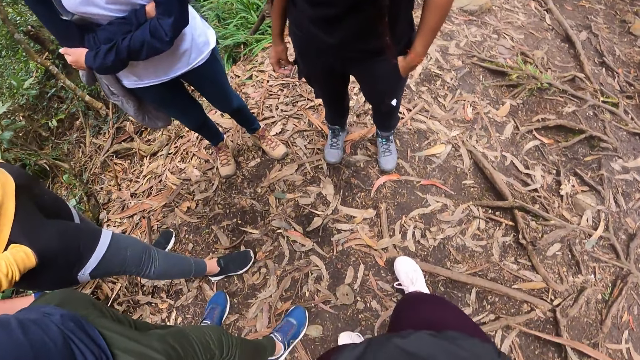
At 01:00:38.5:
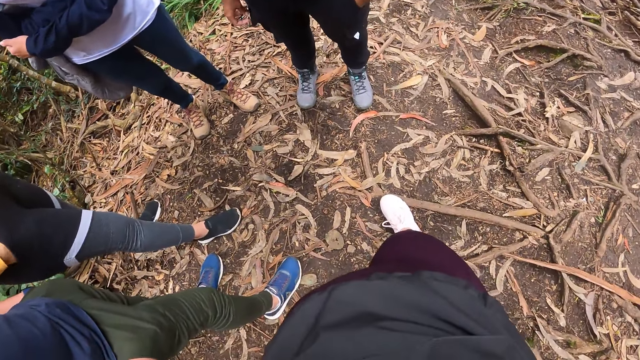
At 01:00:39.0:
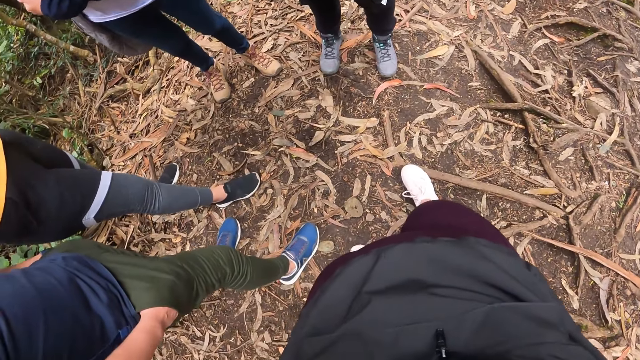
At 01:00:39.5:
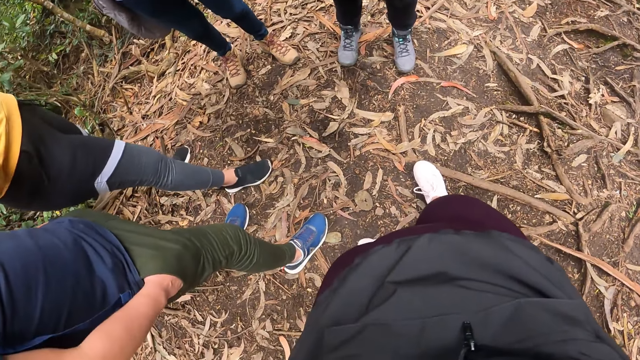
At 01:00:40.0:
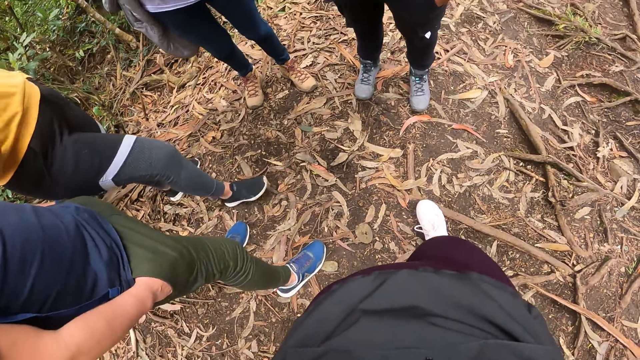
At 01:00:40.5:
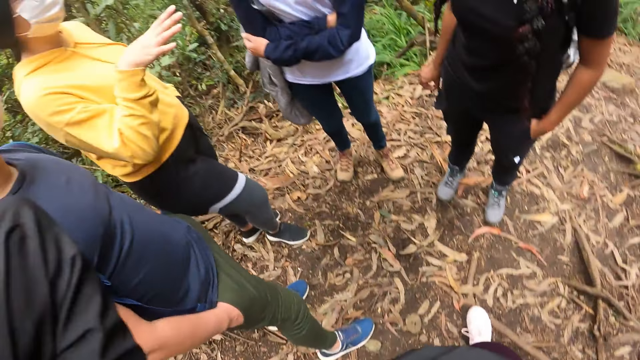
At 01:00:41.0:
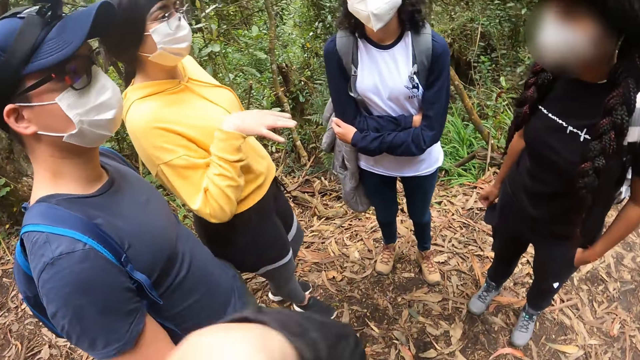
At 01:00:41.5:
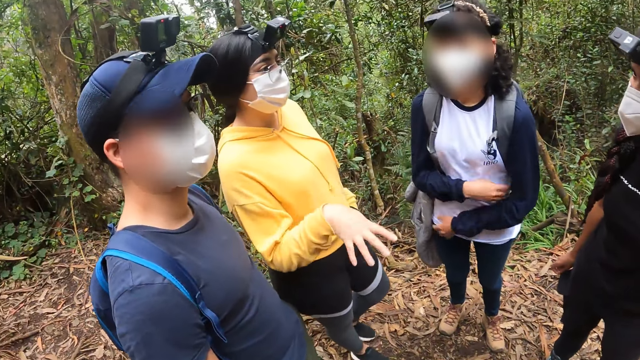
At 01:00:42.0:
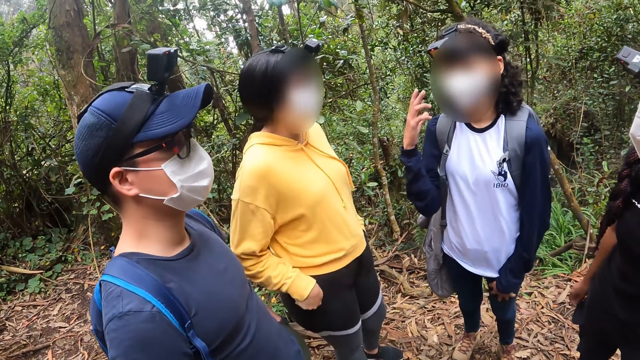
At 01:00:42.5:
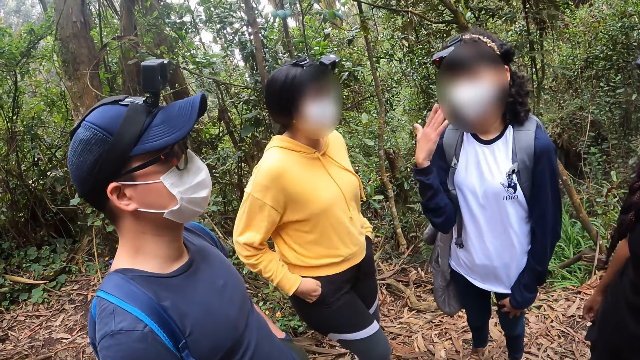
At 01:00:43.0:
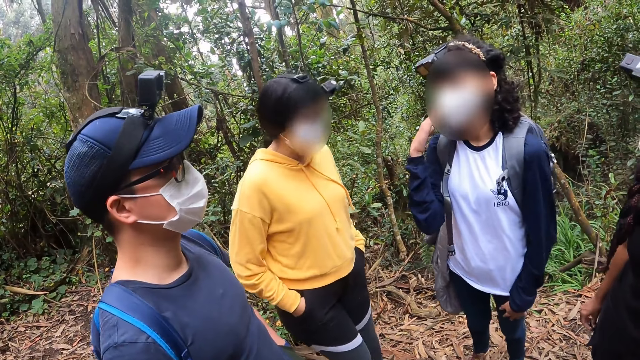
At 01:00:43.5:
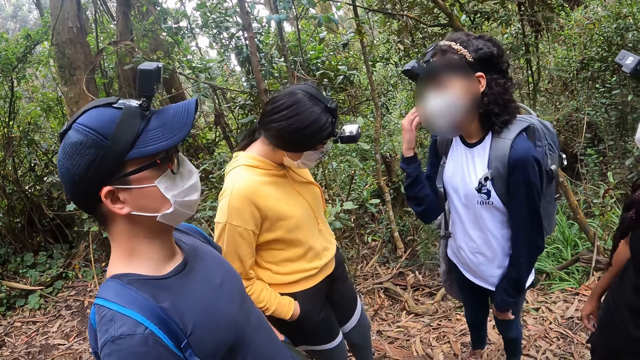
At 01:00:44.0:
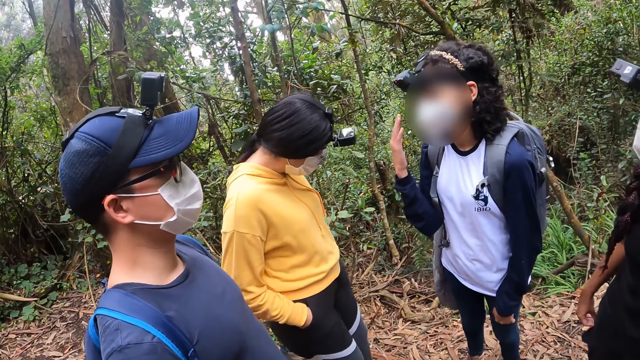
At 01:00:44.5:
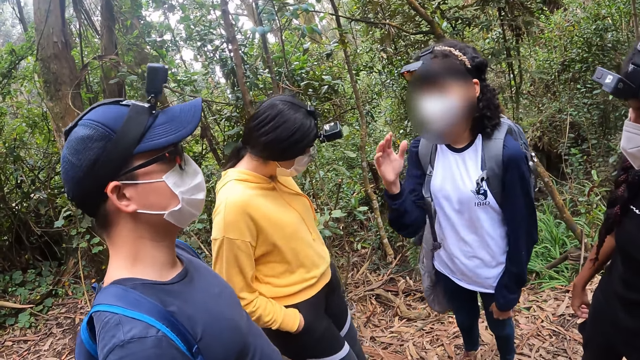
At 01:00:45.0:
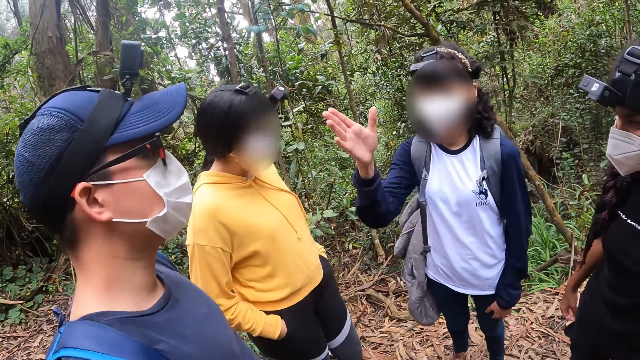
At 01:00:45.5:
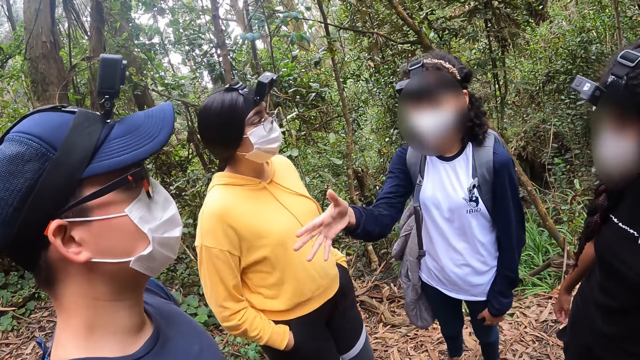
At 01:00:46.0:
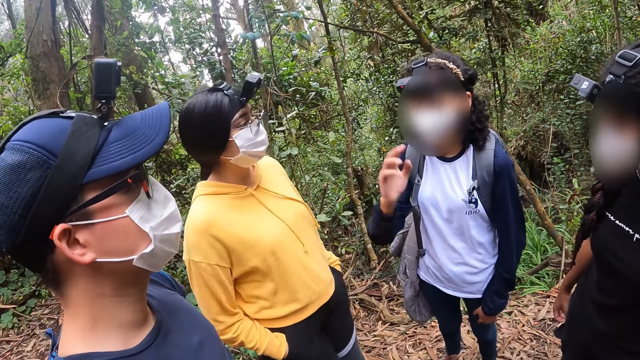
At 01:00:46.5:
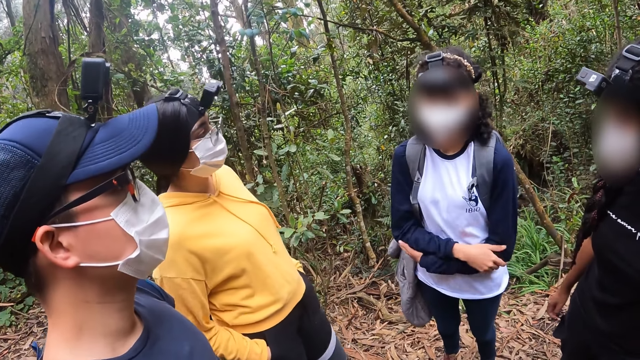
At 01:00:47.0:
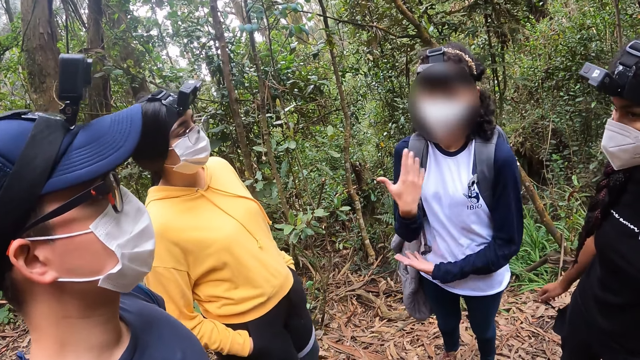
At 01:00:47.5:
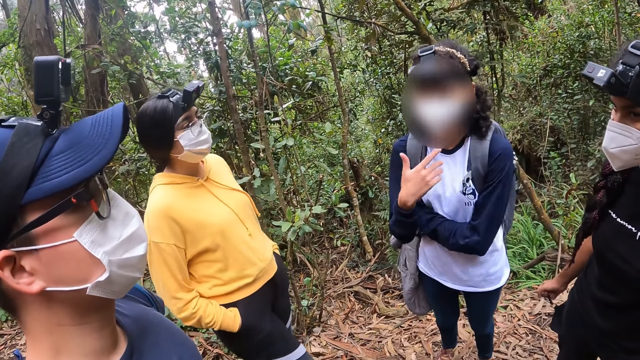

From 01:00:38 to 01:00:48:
A girl interacts with another girl and a third girl. The third girl interacts with the first girl, the other girl, a guy and the camera wearer.

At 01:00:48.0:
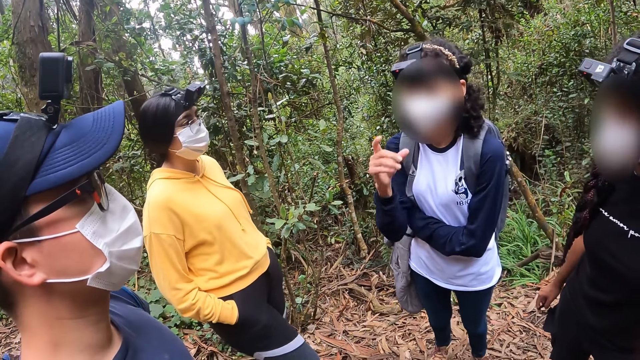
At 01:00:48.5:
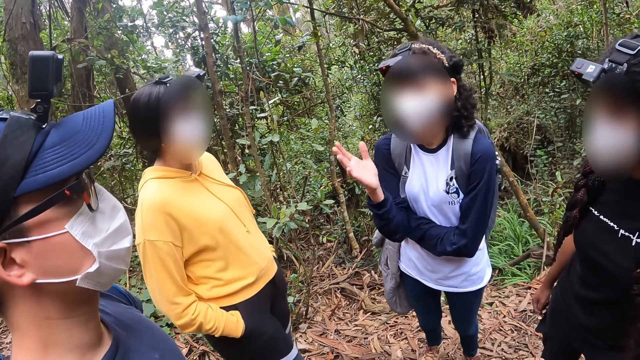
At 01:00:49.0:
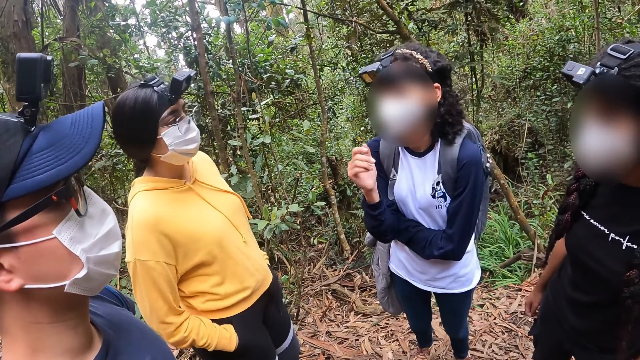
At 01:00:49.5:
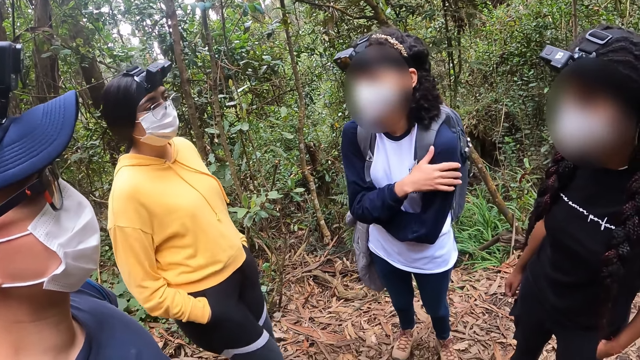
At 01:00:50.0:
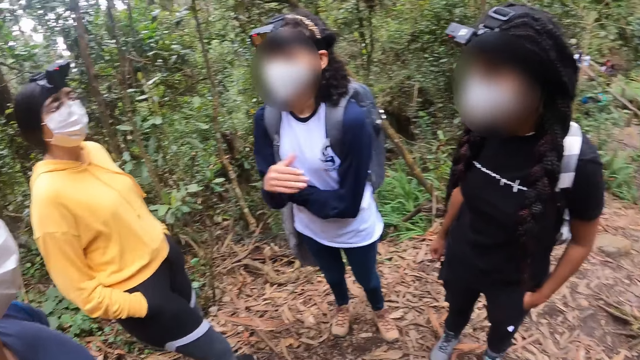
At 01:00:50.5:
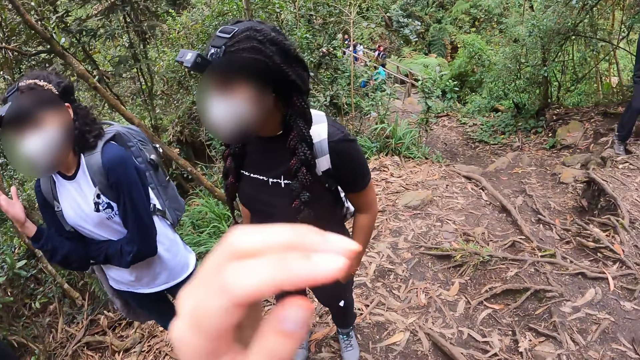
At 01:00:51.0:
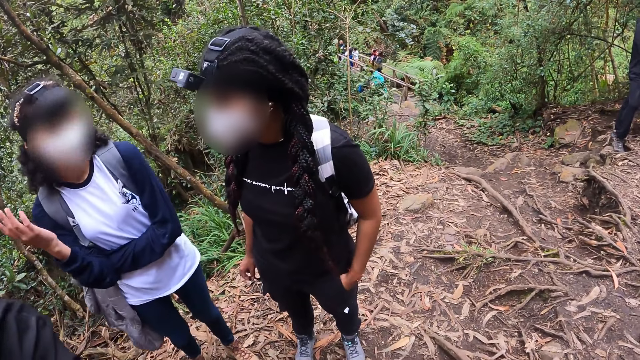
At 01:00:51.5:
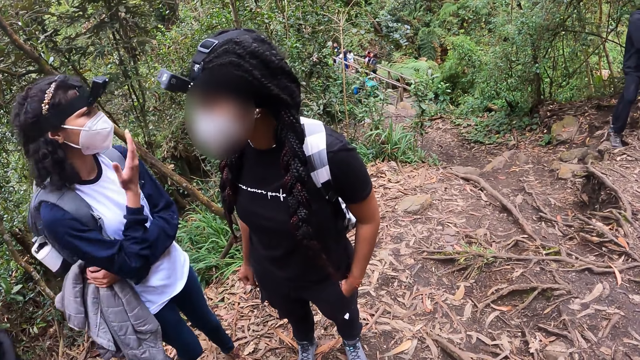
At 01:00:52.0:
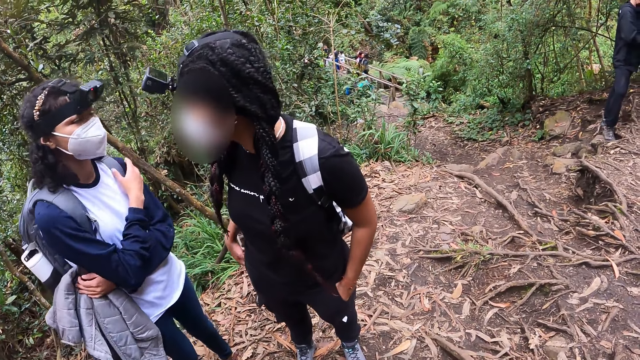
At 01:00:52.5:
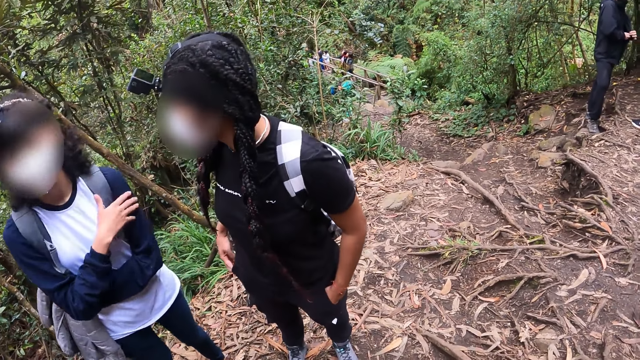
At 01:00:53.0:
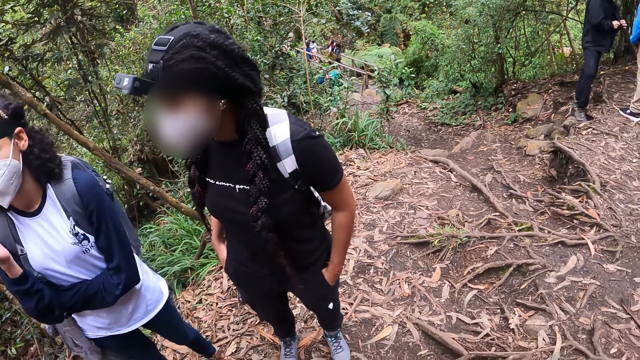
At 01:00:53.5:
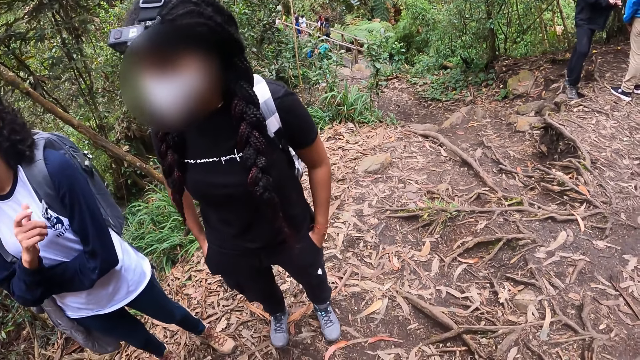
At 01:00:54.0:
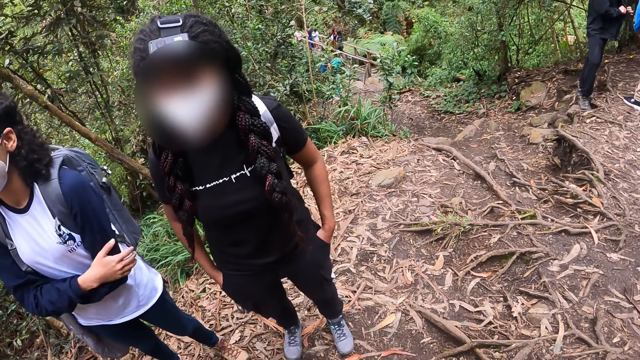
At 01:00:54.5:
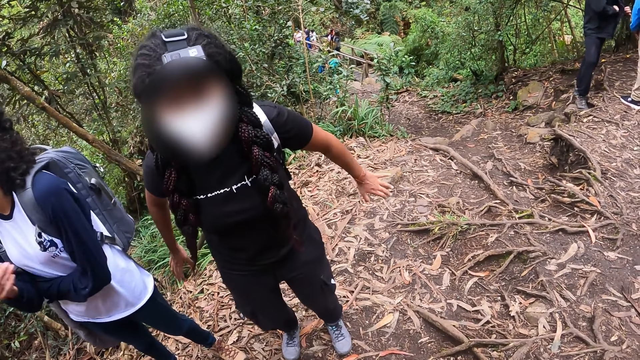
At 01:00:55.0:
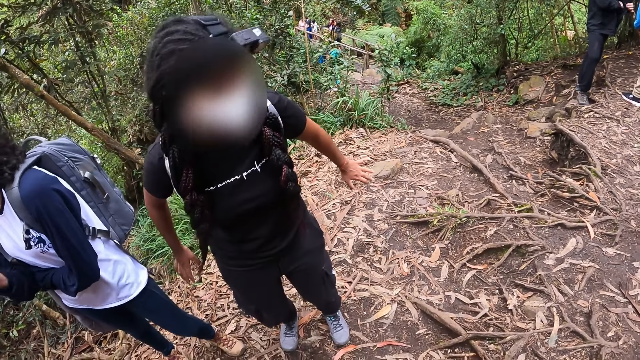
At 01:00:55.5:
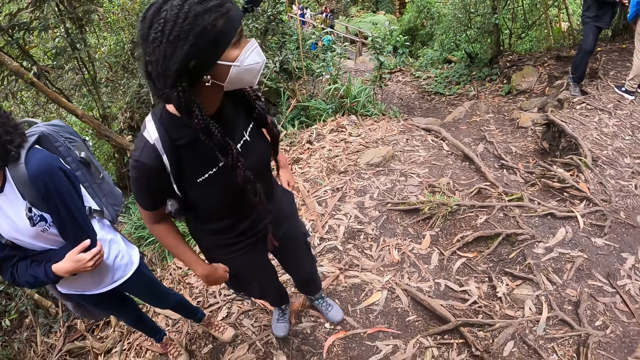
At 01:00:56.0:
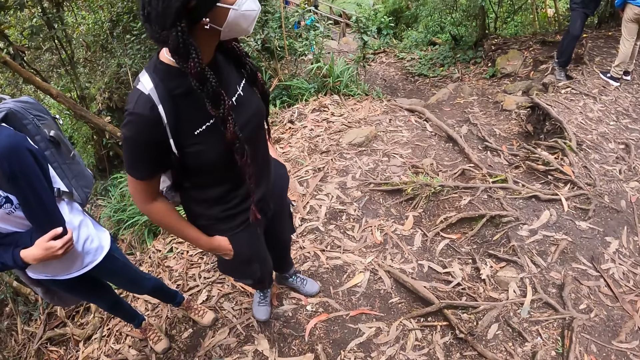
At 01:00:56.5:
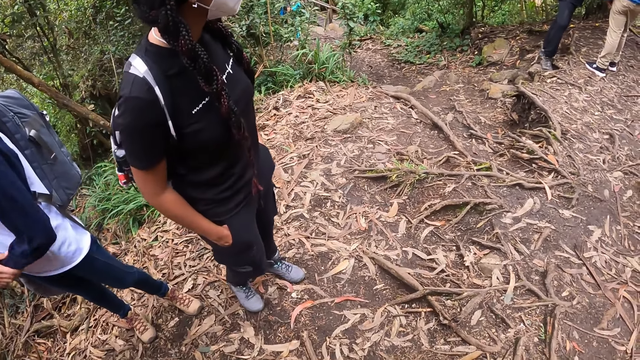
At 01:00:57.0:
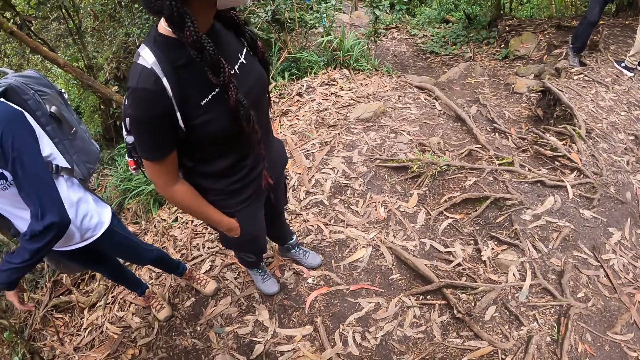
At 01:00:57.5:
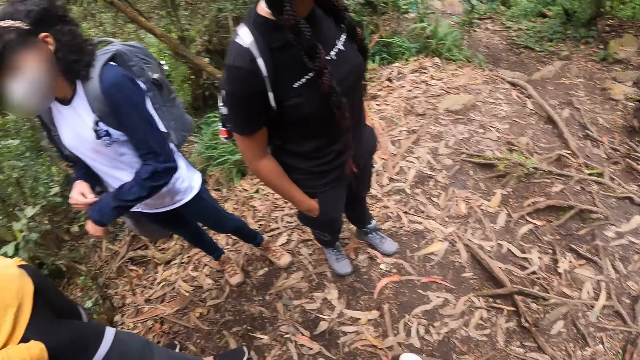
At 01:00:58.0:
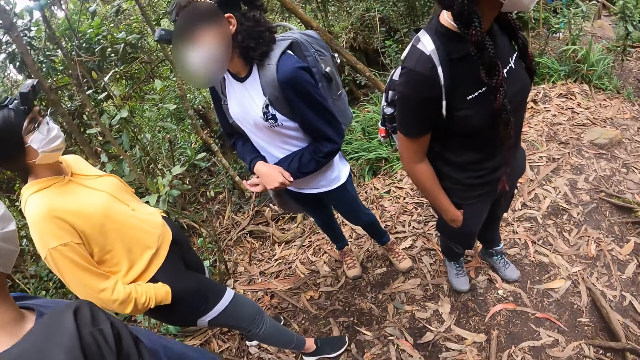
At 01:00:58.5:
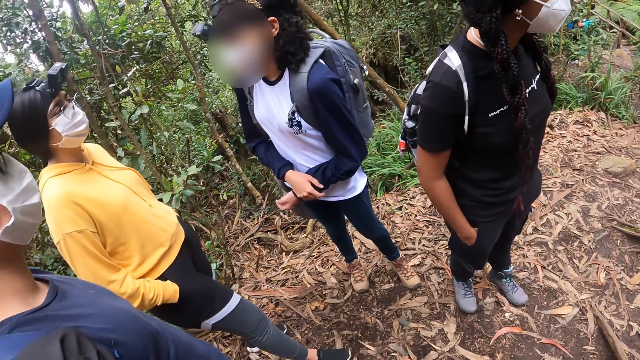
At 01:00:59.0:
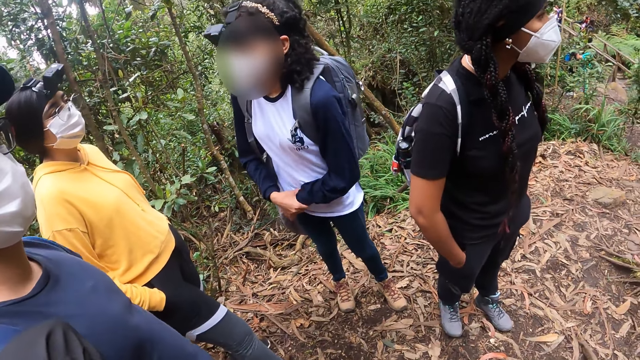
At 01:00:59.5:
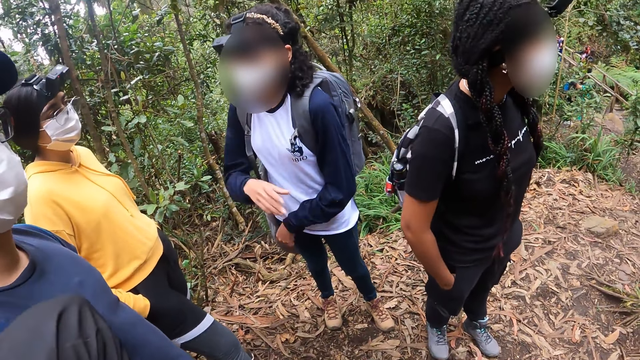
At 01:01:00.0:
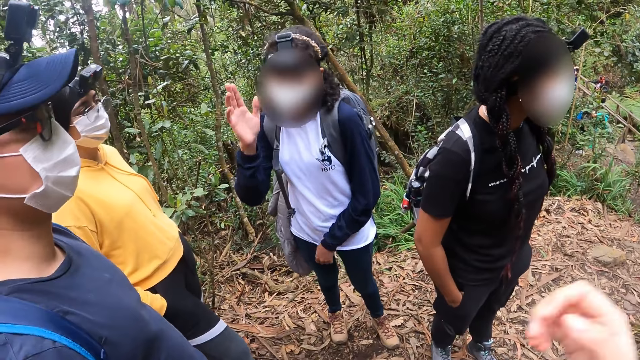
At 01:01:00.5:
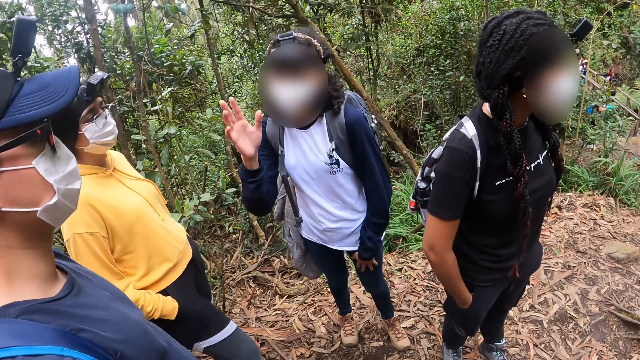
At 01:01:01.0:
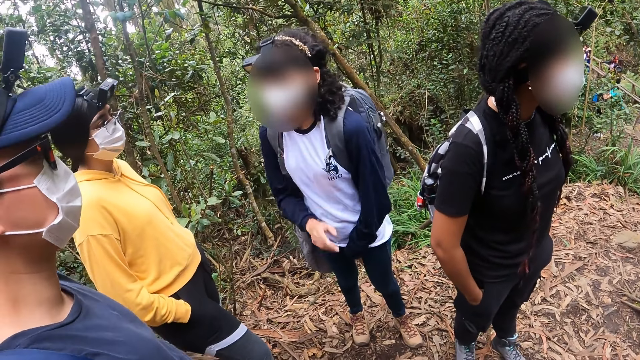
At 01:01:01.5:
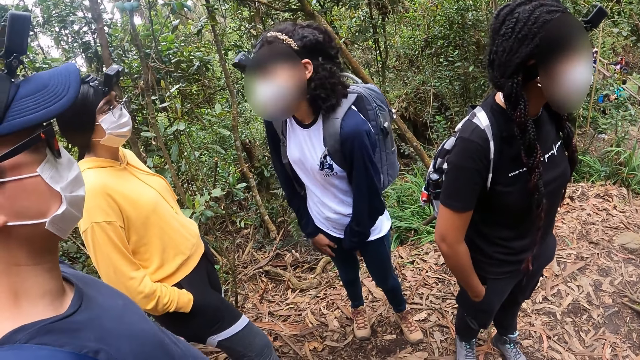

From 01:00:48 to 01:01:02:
The camera wearer raises her left hand to her head. She lowers her hand.
